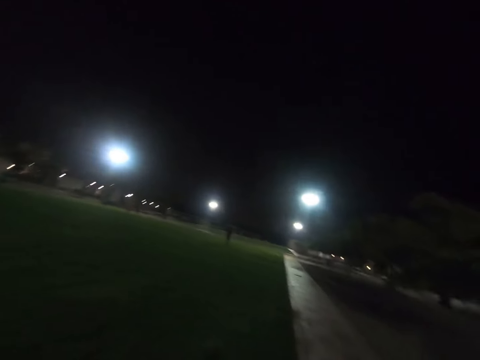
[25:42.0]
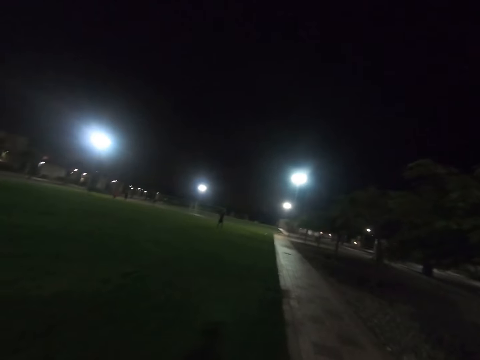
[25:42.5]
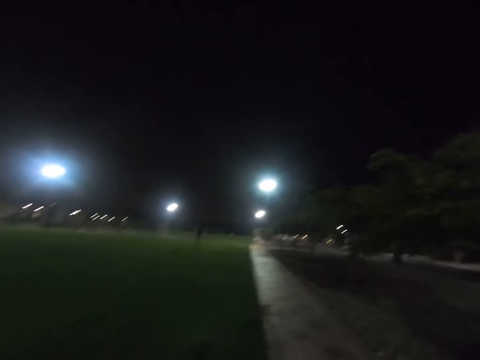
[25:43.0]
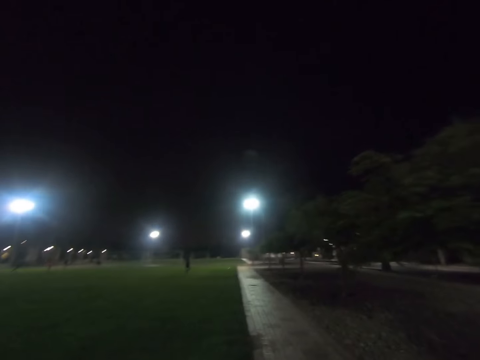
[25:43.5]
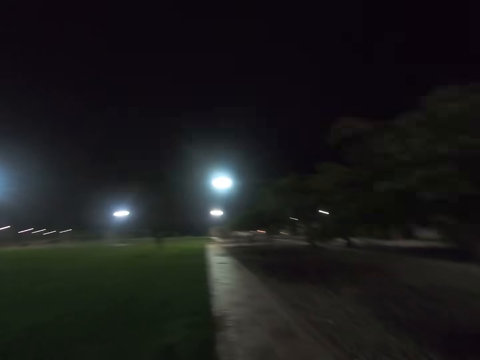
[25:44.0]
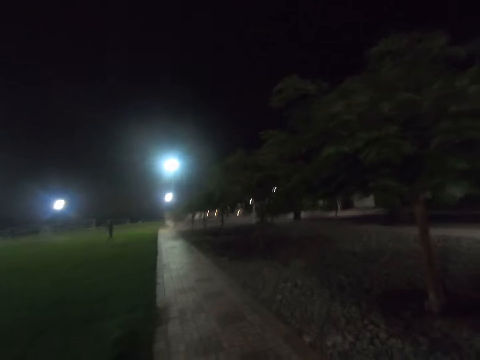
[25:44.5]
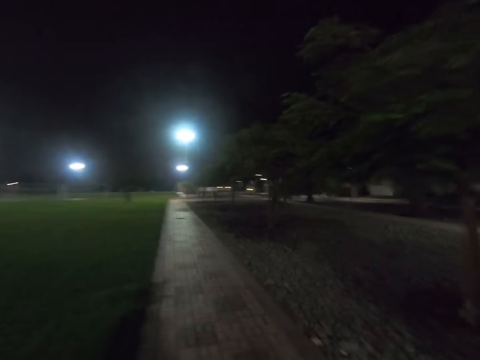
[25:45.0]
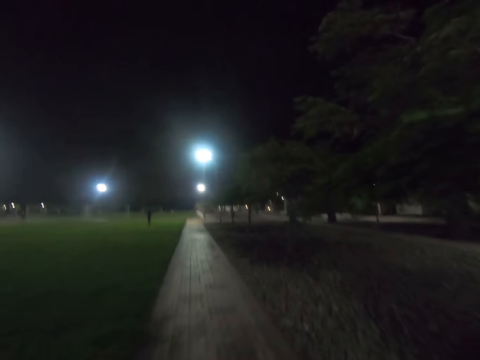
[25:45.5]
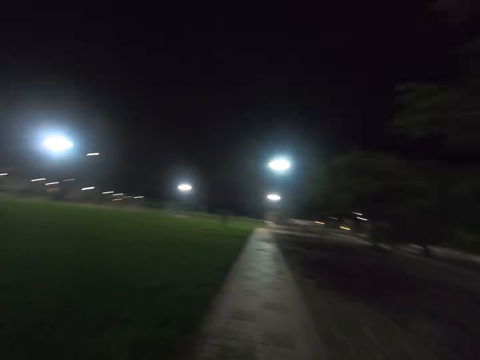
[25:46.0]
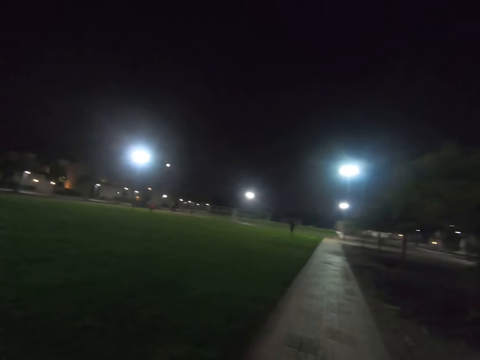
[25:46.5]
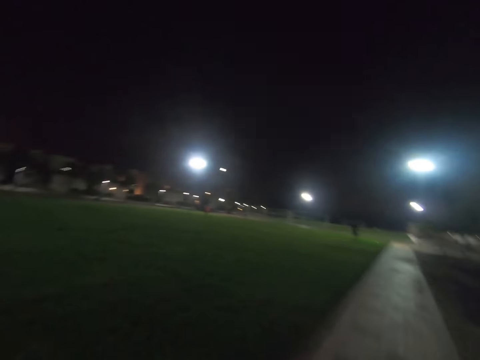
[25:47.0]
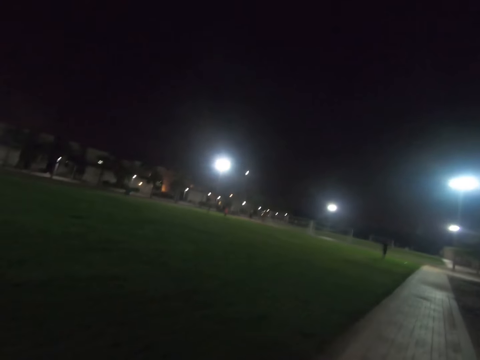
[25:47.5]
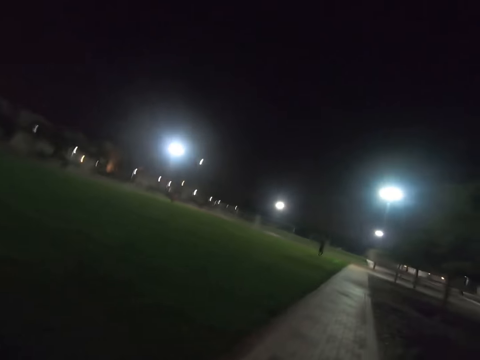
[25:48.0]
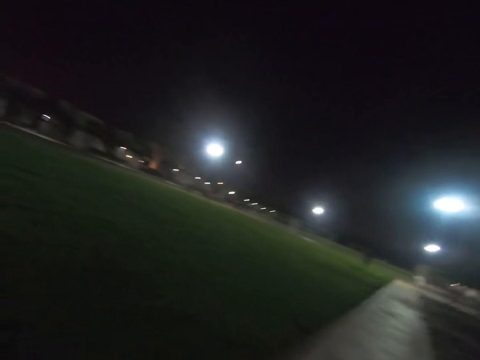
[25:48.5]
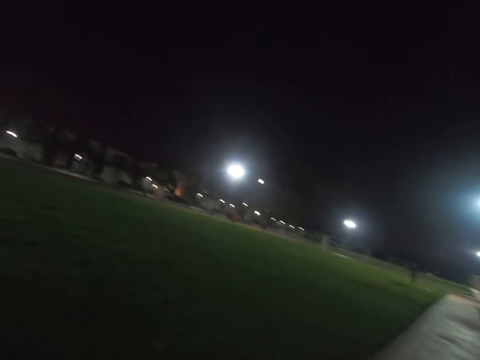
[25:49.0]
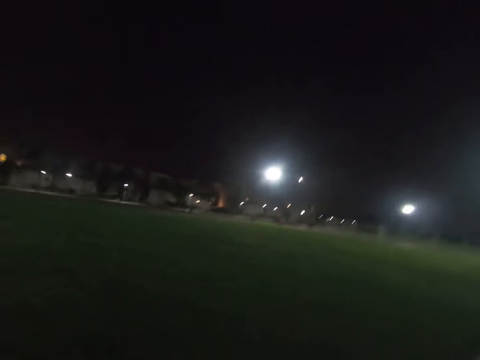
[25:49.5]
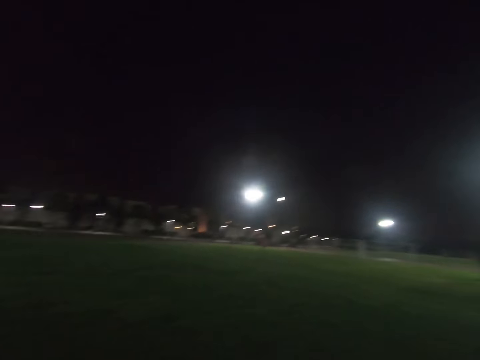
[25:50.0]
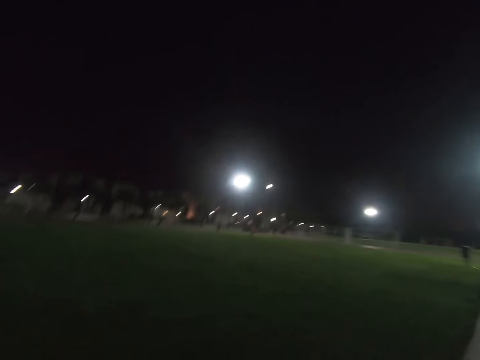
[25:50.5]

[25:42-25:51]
The camera wearer walks across the field.

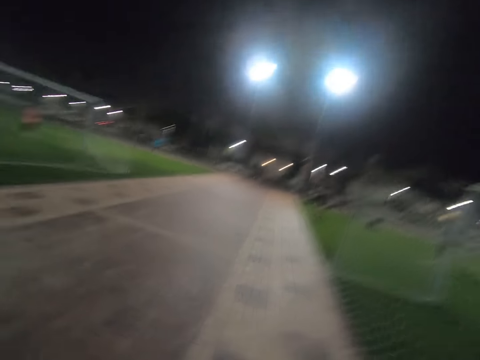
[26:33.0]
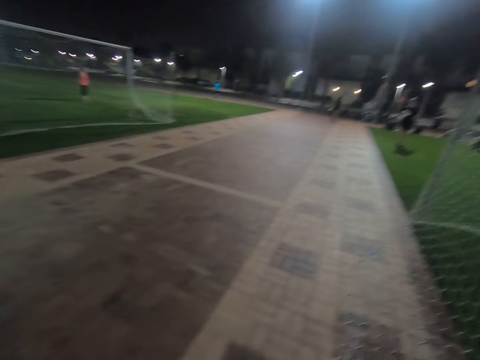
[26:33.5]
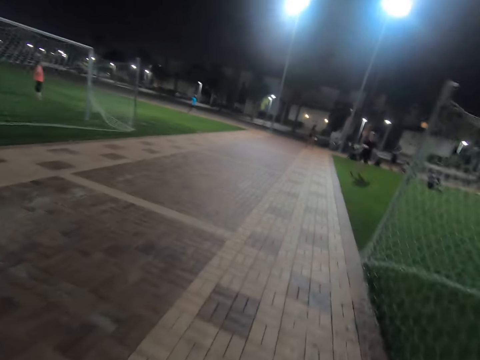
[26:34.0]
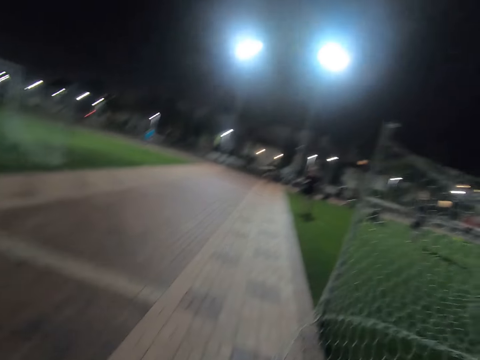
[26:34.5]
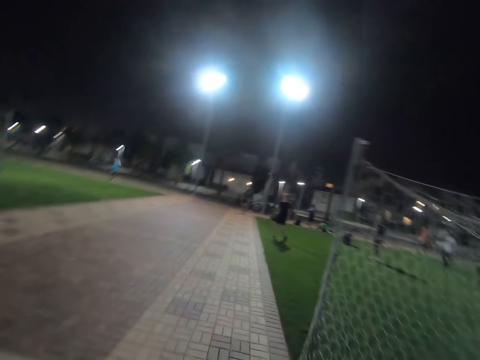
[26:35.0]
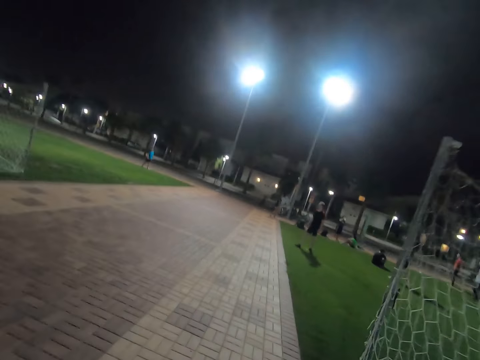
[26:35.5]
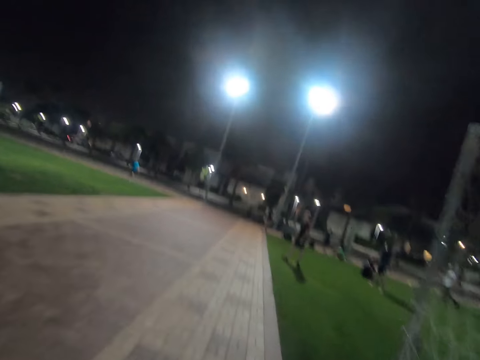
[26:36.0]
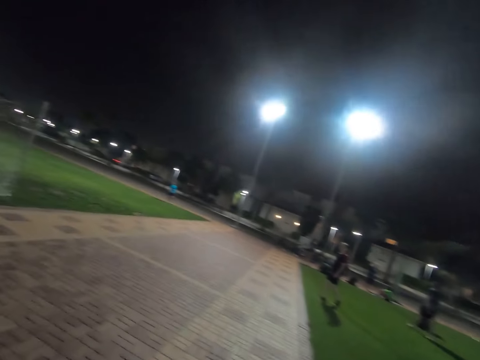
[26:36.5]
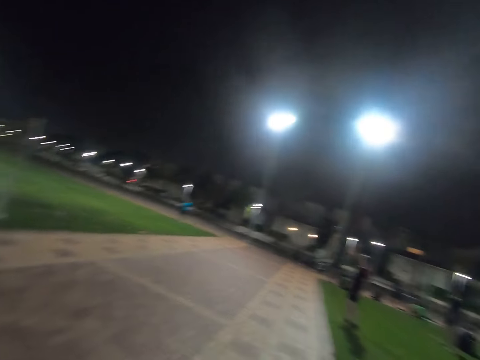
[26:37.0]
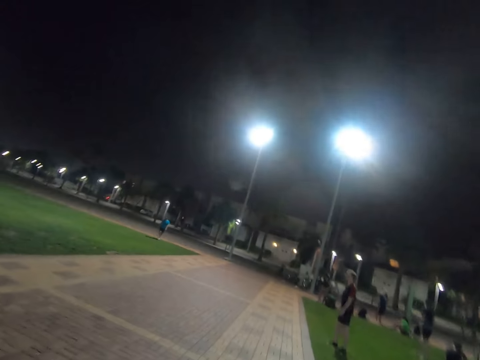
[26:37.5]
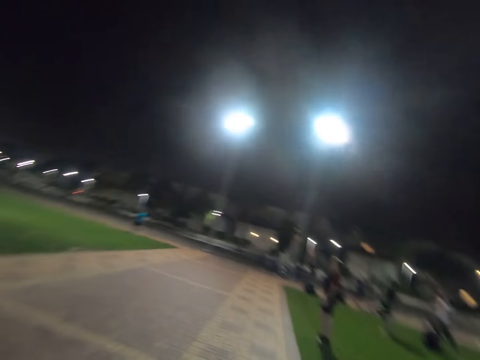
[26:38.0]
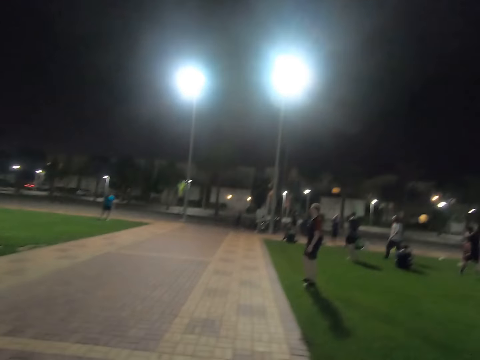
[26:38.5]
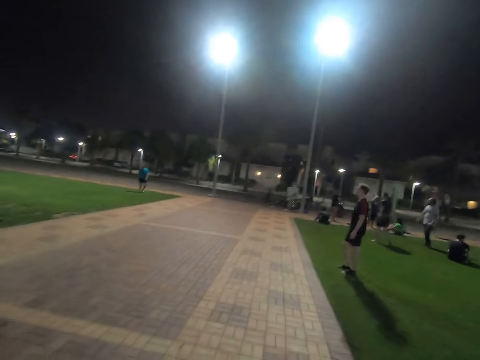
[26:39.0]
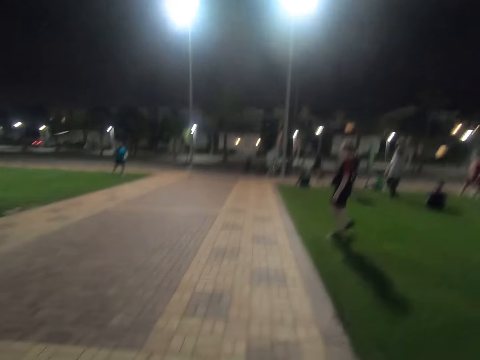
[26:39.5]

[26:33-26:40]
The camera wearer walks around the field.
